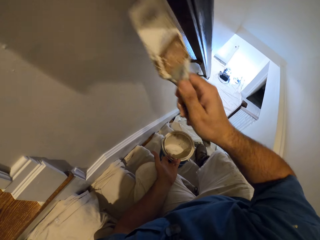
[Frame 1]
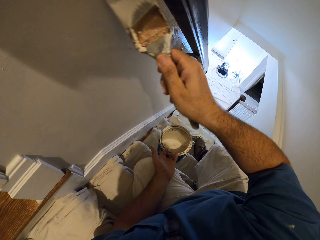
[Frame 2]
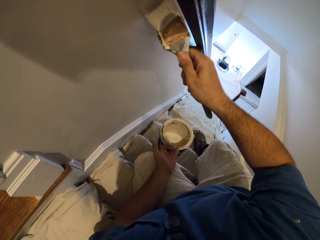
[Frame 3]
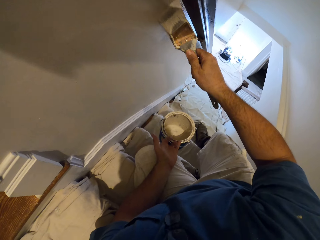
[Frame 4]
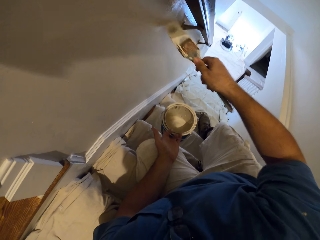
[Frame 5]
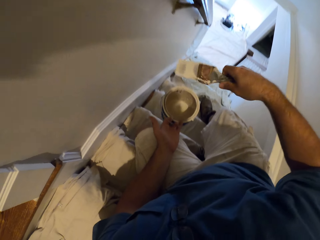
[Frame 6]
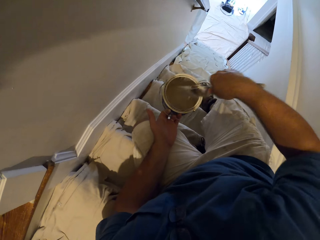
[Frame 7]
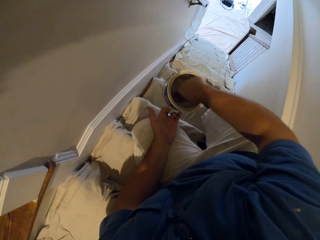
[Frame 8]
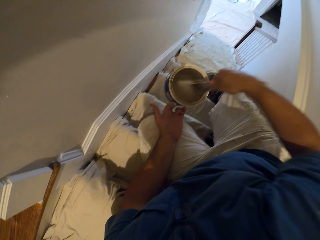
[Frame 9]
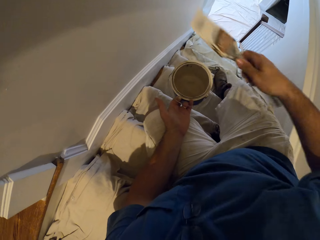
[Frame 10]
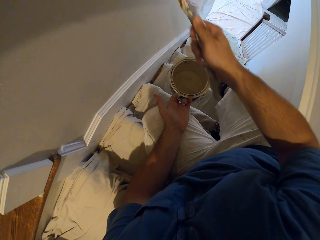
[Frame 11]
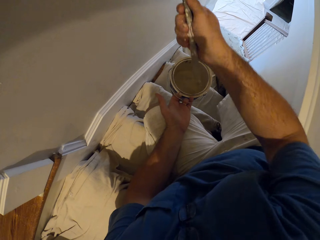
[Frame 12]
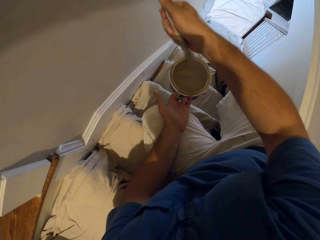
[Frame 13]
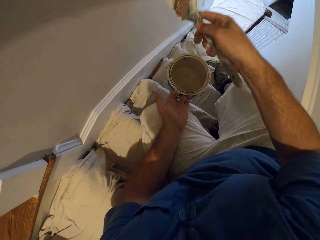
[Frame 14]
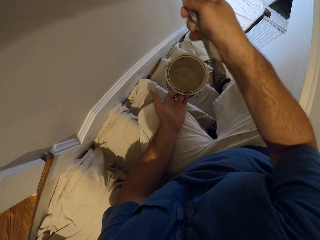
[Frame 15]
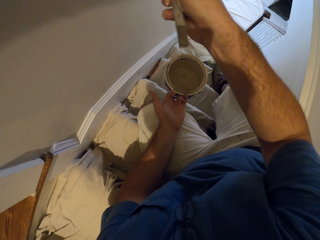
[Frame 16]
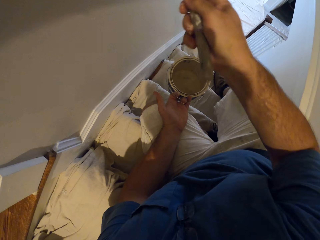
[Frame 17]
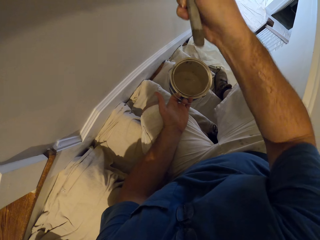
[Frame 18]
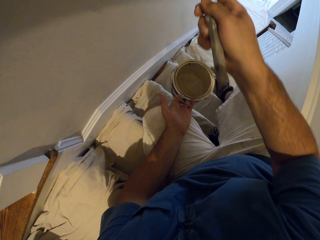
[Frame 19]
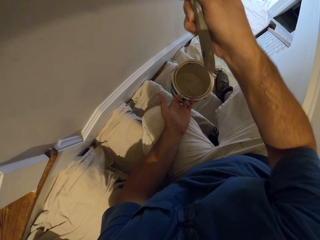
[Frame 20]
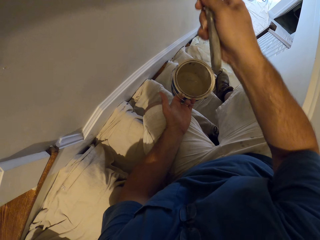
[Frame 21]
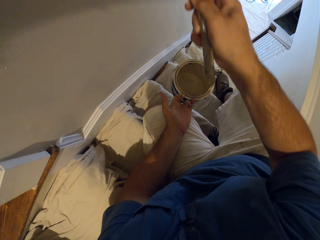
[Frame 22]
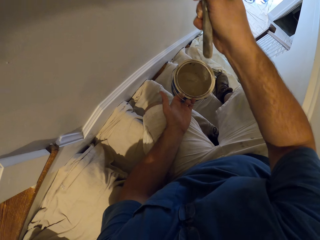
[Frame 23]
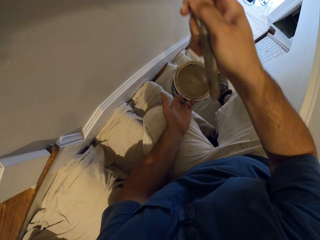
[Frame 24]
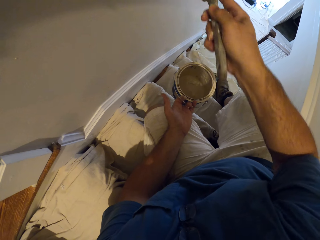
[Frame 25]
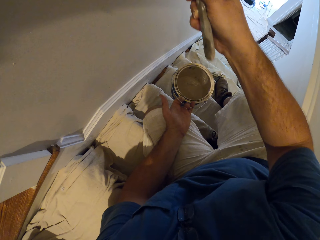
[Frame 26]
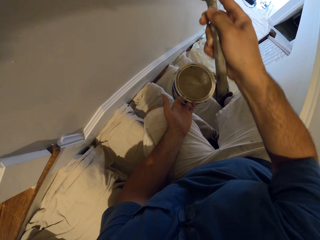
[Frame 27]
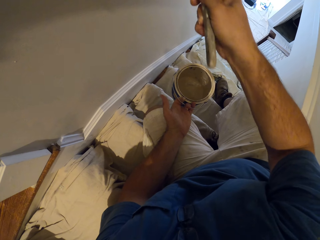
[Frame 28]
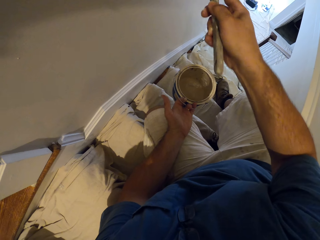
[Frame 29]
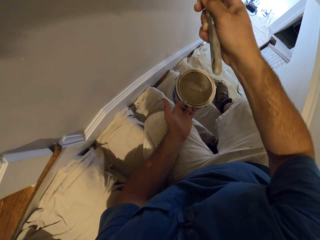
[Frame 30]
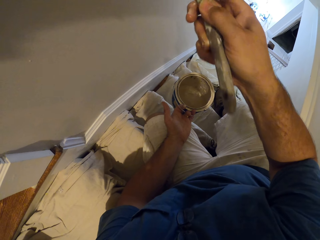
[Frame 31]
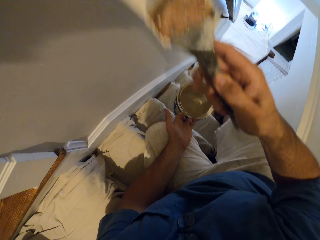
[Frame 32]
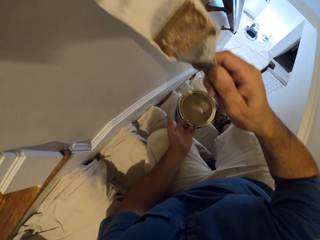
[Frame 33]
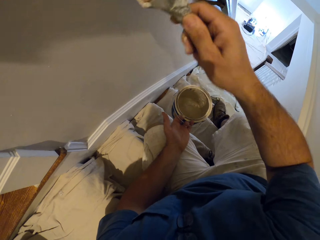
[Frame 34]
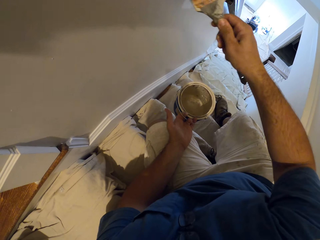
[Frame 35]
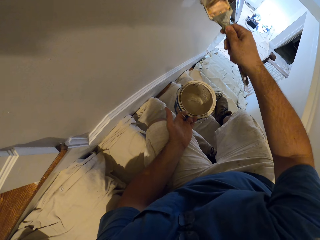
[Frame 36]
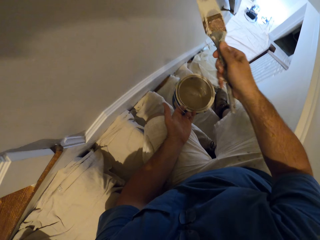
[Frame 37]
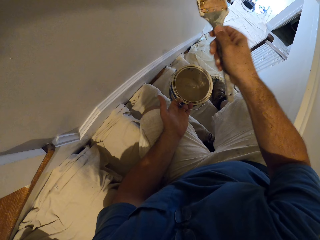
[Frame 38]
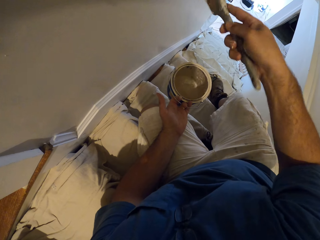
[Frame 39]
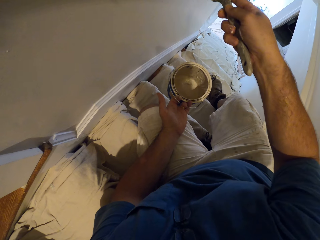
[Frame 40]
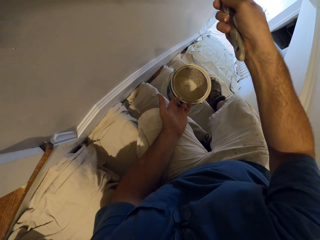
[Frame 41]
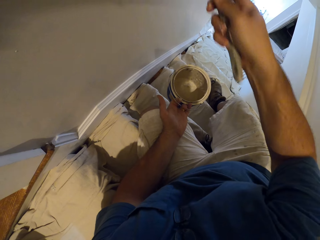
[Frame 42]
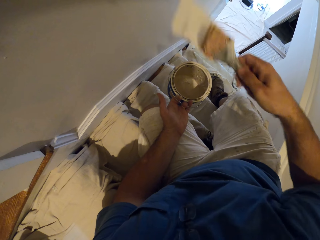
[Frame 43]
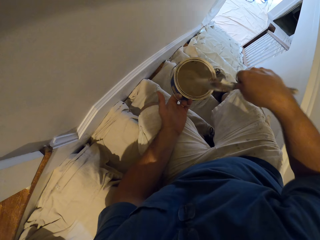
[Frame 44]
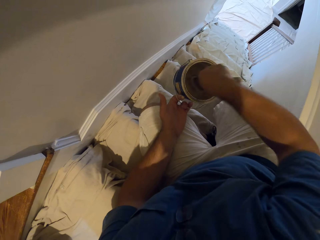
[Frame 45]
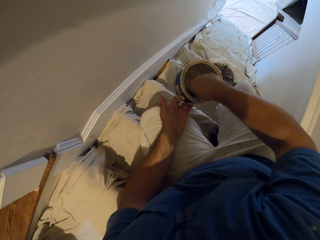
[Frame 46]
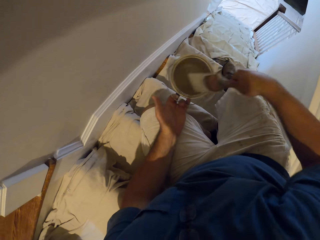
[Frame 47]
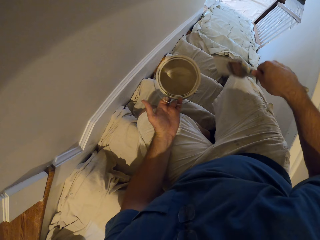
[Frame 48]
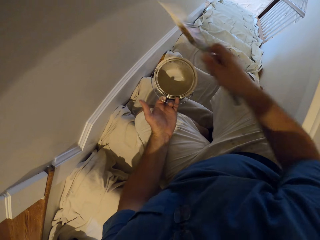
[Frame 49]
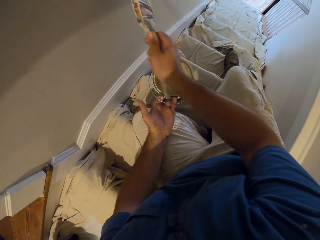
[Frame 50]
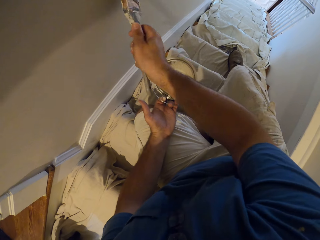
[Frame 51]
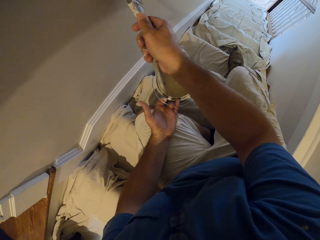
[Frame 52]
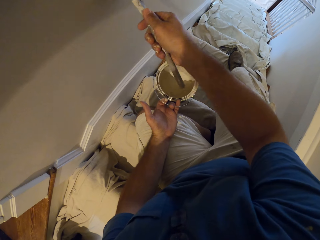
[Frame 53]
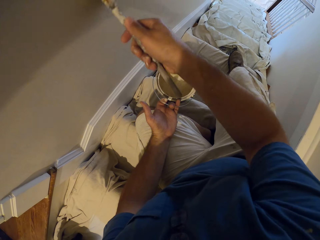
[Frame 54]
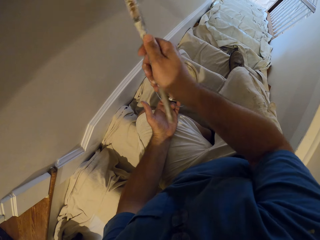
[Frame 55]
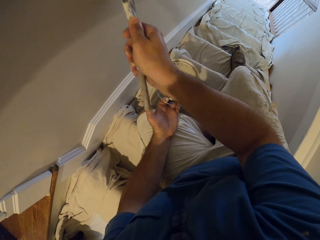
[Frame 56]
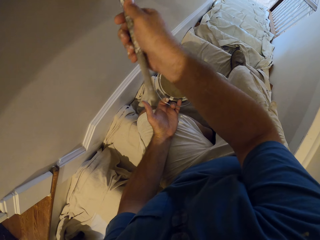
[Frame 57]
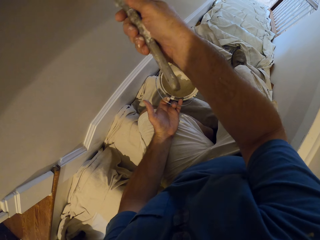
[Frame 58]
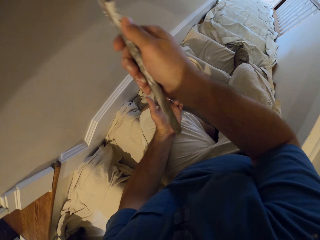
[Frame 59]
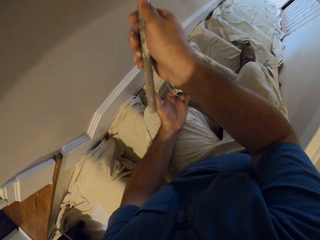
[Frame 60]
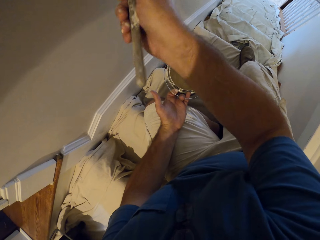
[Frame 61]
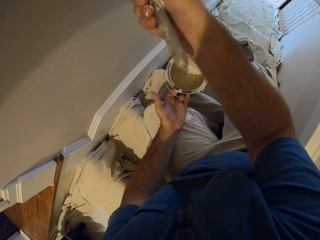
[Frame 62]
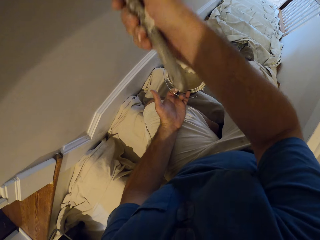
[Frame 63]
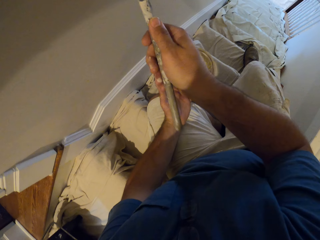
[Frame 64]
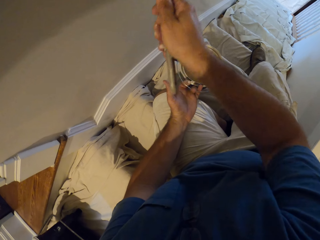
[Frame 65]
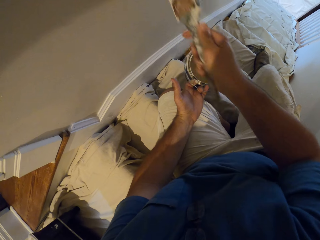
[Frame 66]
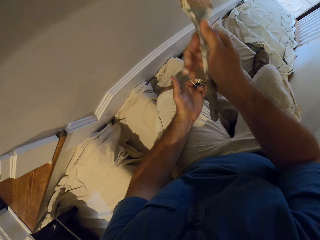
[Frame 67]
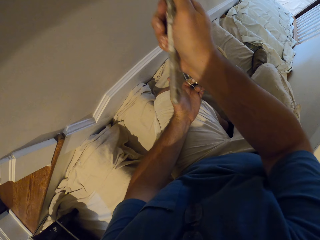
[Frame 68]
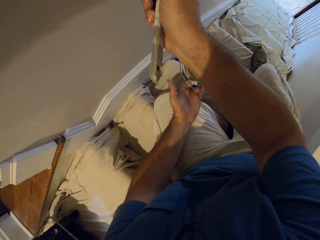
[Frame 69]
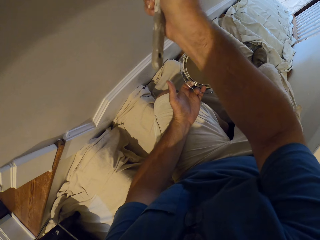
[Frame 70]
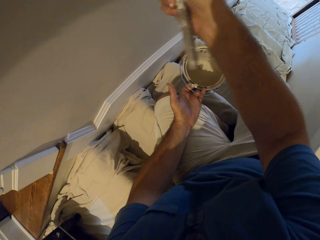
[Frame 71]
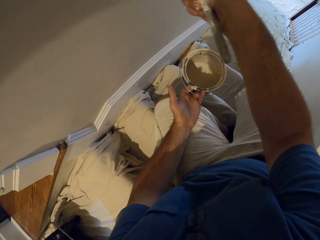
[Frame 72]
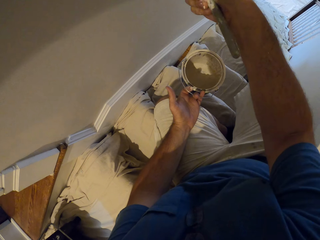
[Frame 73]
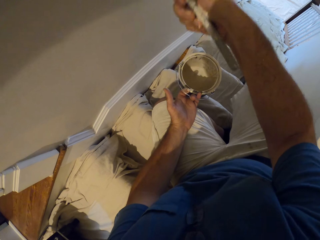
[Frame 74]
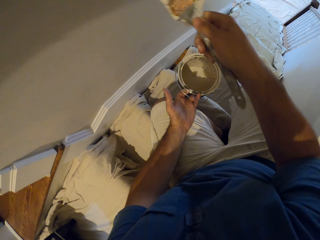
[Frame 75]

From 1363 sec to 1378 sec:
The camera wearer stops painting the wall. They dip the paint brush into the paint can. They take out the paint brush from the container of paint. They paint the wall. They paint the wall again. They dip the paint brush into the paint can. They rub the paint brush on the edges of the container. They paint the wall.

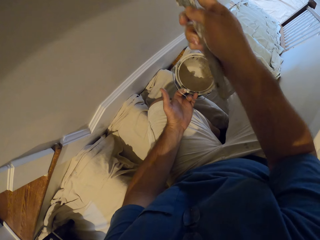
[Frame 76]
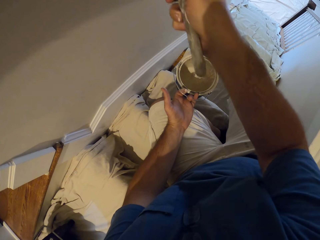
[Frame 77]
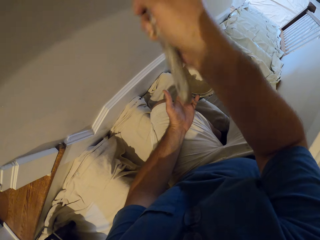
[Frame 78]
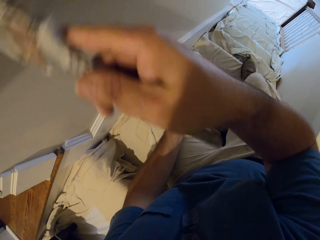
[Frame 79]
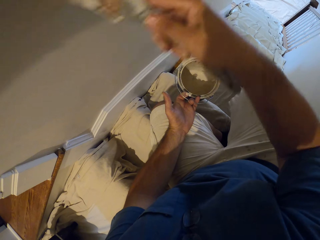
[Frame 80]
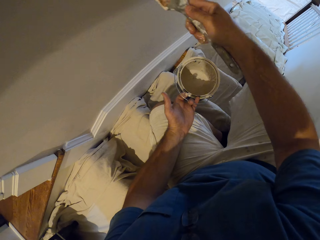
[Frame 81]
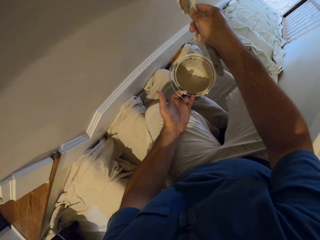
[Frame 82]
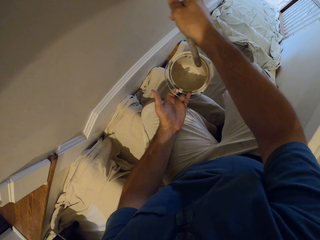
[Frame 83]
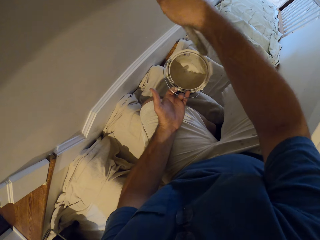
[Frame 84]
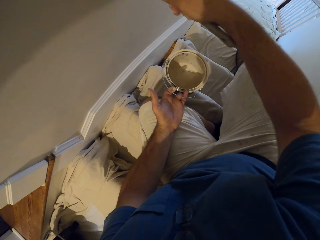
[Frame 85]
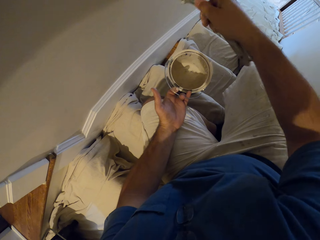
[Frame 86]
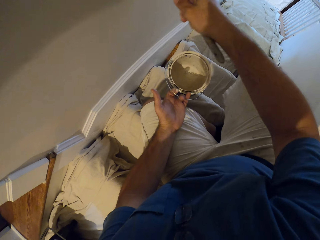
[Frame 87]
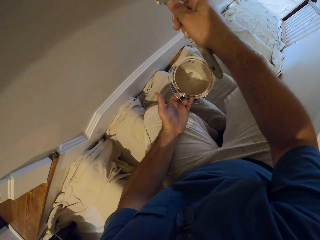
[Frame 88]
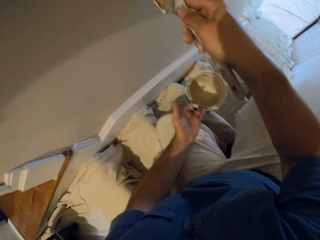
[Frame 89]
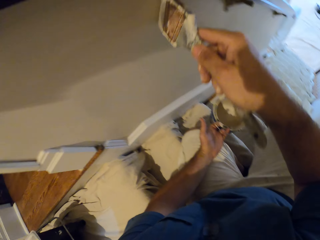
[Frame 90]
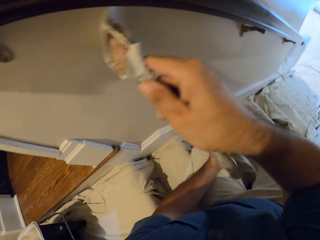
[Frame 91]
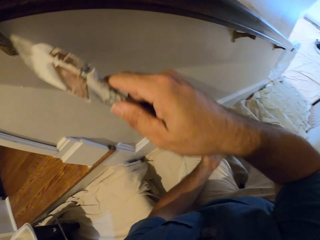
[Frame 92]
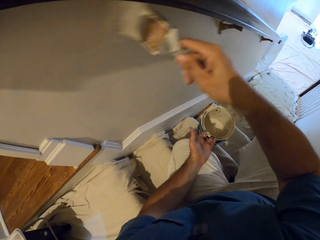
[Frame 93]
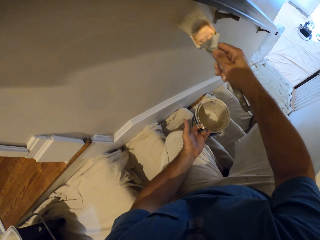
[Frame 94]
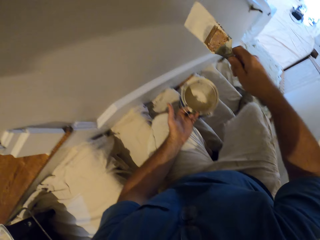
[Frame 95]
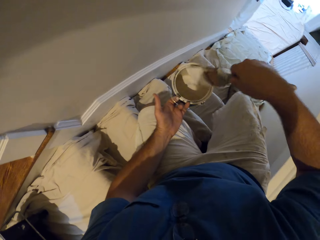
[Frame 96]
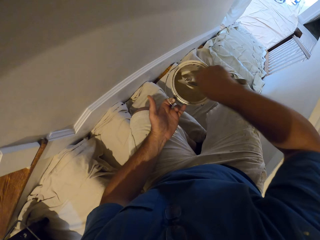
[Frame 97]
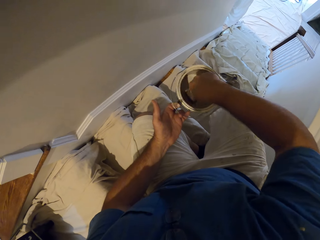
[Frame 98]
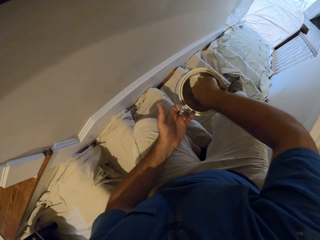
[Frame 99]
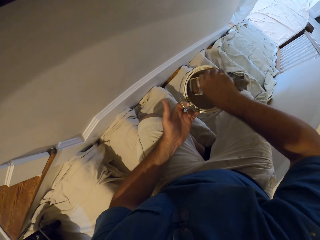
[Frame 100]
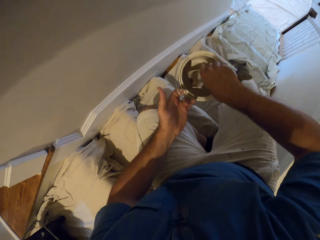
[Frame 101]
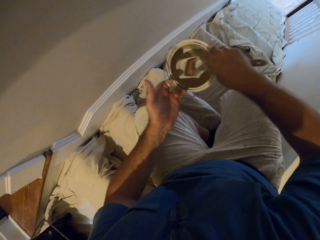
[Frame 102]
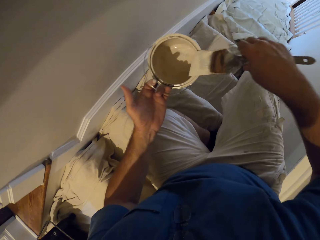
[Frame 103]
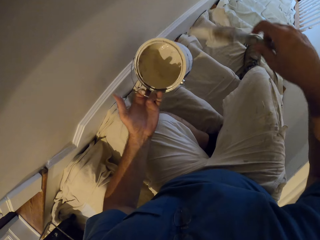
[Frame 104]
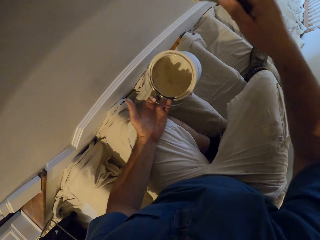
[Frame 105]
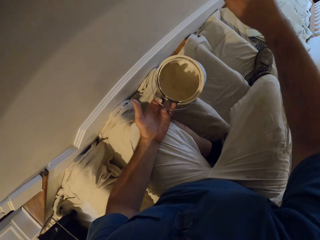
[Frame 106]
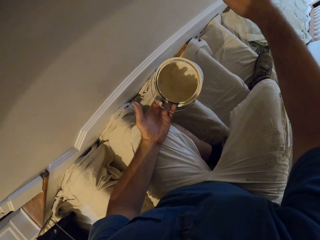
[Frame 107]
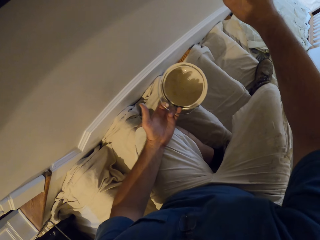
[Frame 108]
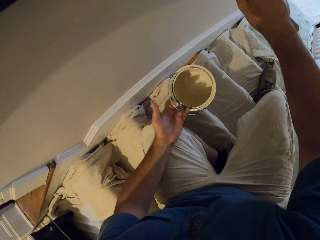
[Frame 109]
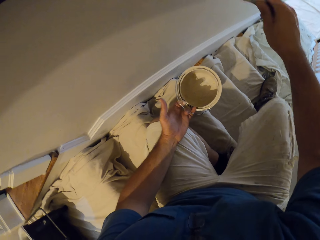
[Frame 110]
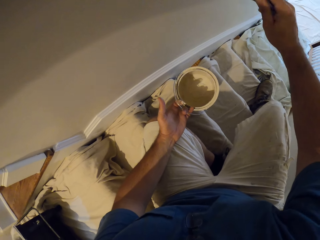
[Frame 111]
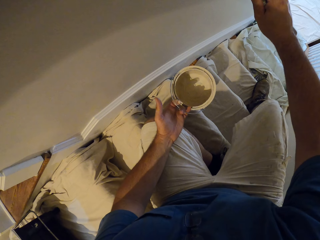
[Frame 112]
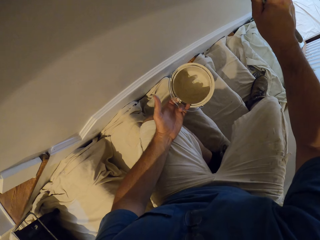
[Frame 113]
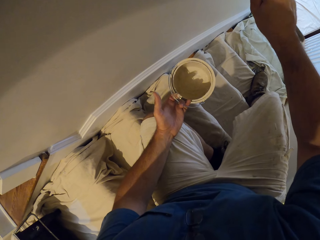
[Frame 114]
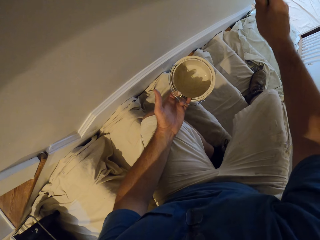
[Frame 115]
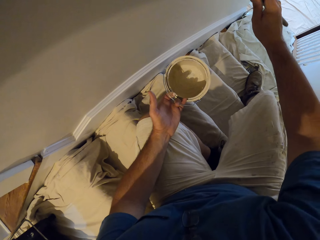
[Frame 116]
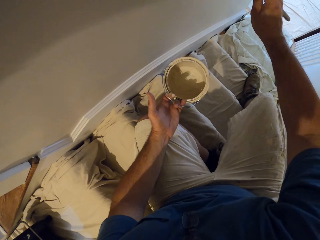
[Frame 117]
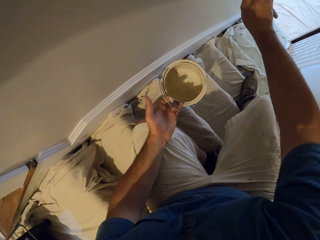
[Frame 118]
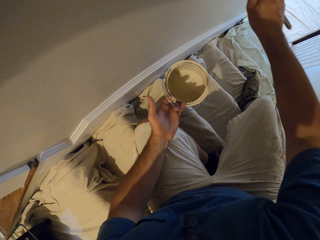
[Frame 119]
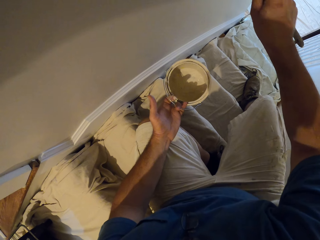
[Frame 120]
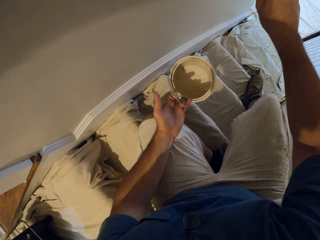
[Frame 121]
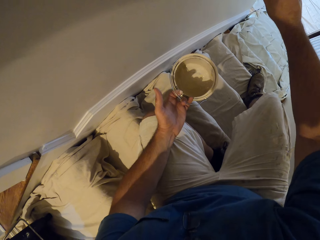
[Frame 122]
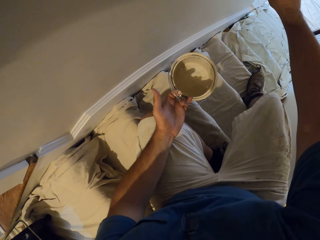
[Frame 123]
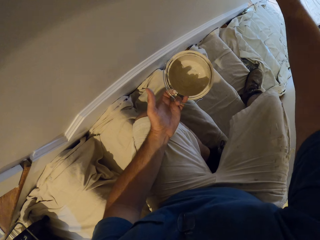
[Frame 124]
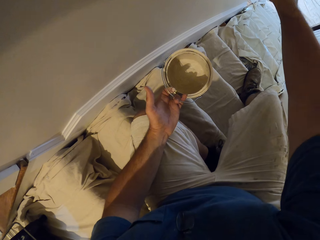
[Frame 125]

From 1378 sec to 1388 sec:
The camera wearer dips the paint brush into the paint can. They rub the paint brush on the edges of the container. They paint the wall.
